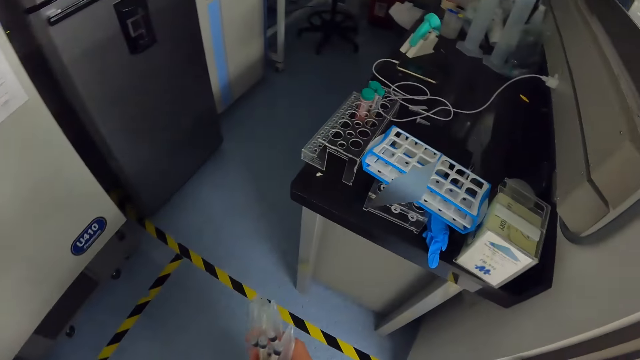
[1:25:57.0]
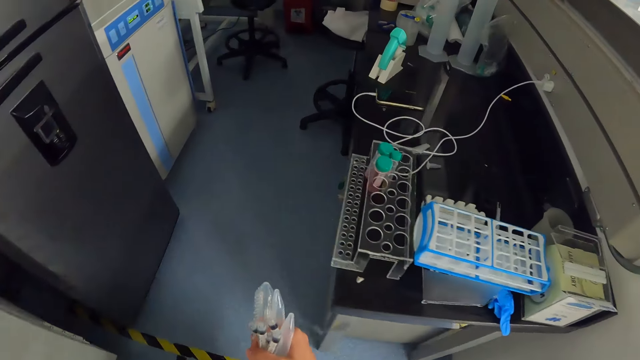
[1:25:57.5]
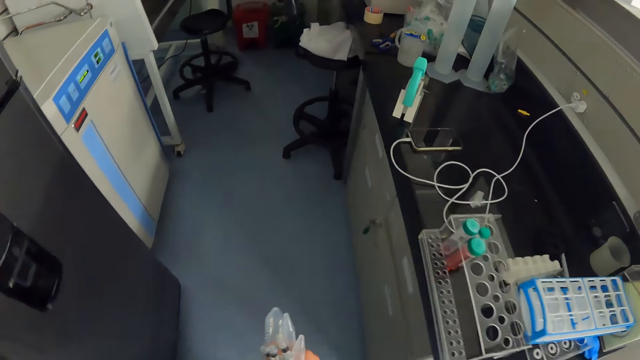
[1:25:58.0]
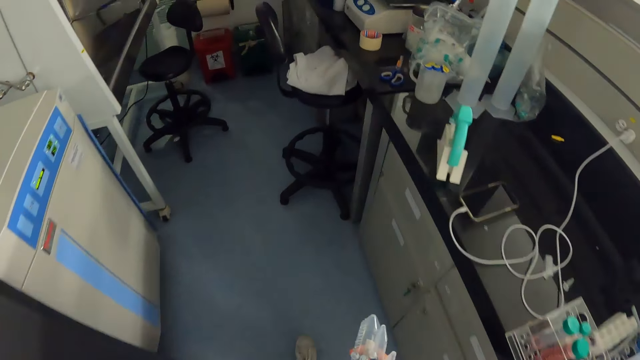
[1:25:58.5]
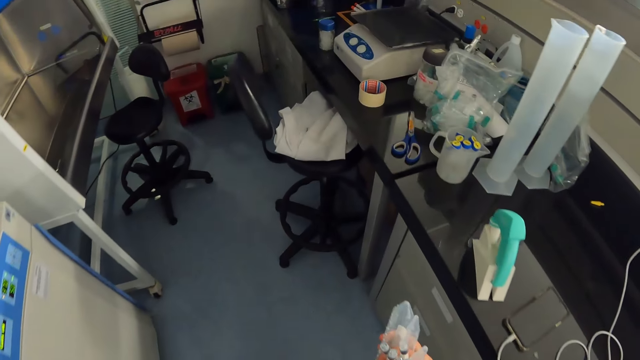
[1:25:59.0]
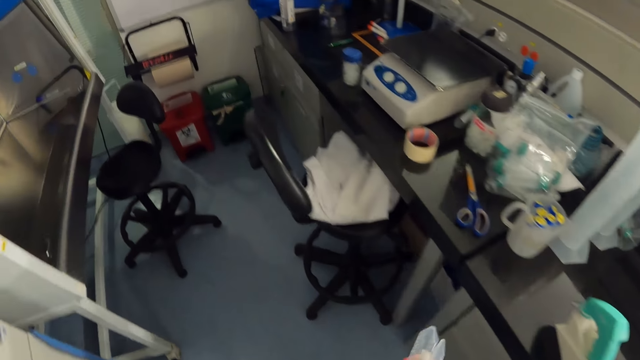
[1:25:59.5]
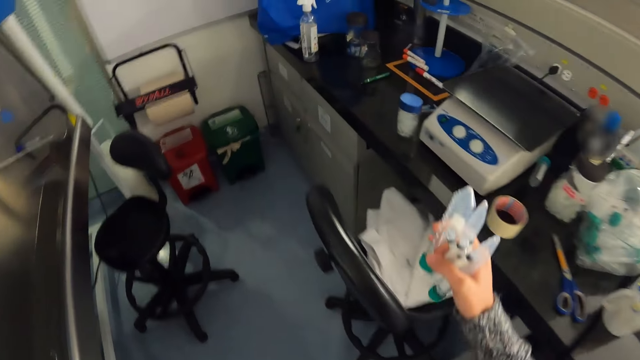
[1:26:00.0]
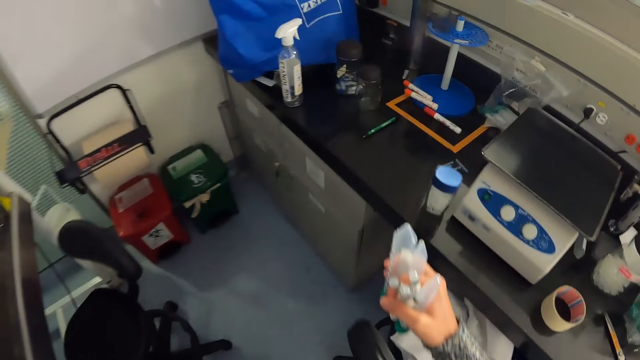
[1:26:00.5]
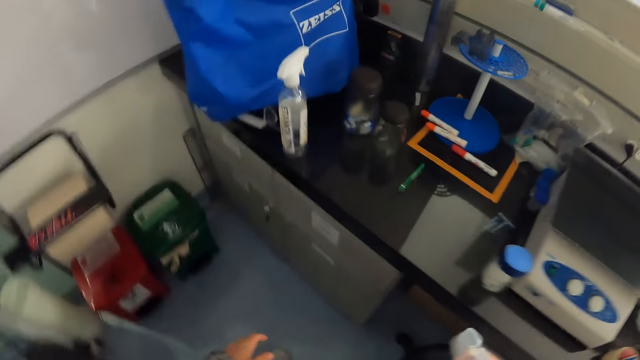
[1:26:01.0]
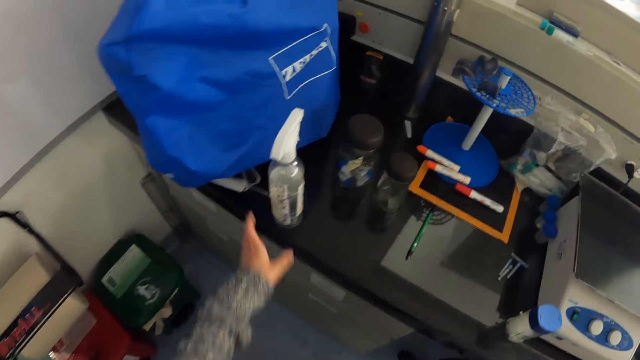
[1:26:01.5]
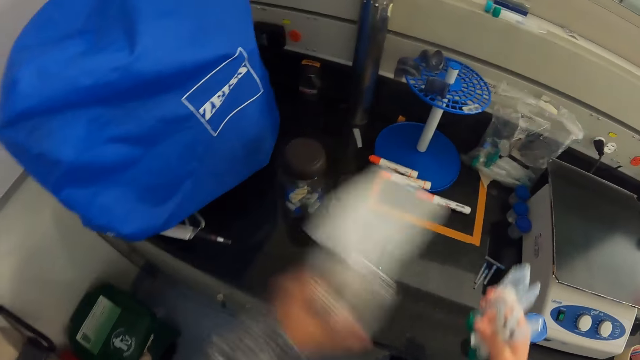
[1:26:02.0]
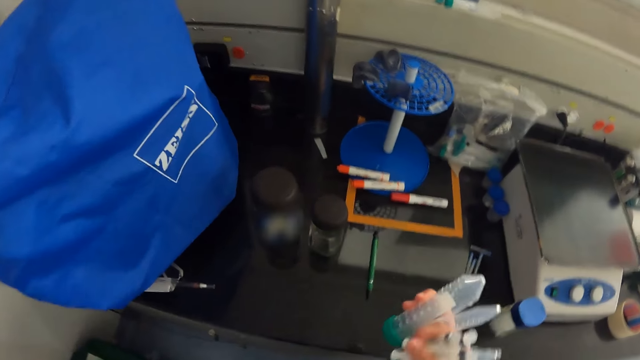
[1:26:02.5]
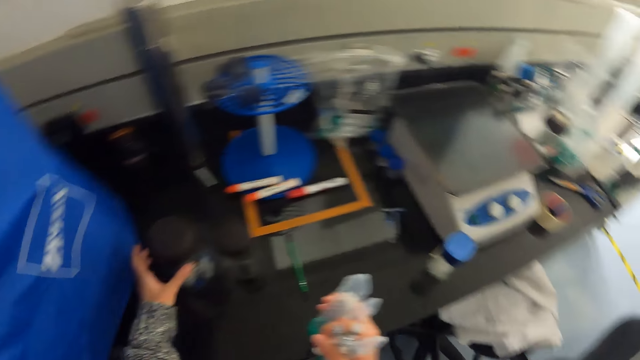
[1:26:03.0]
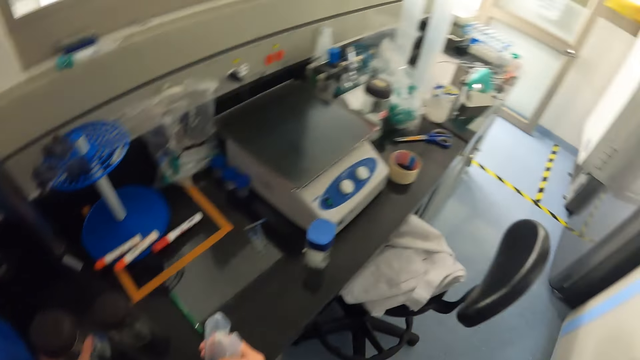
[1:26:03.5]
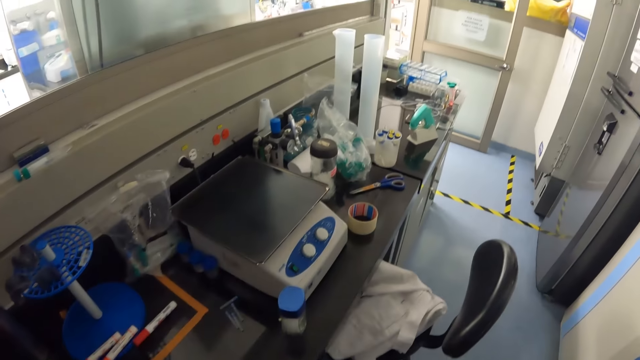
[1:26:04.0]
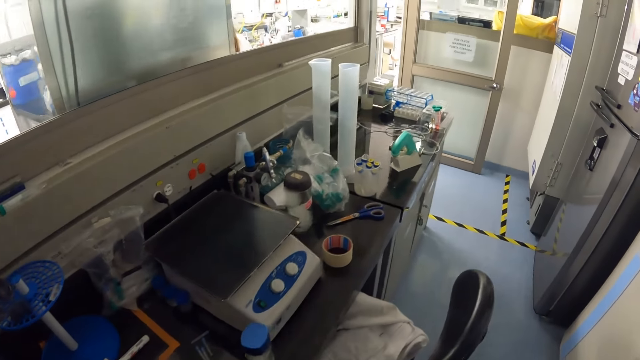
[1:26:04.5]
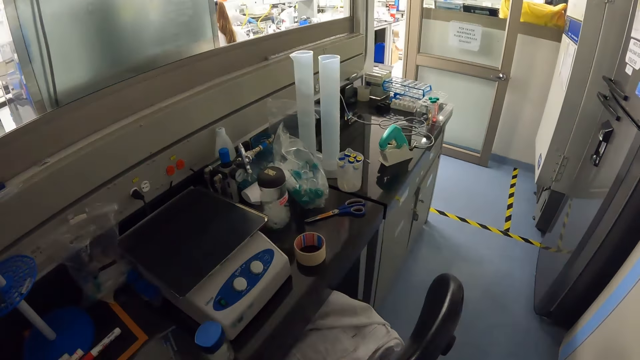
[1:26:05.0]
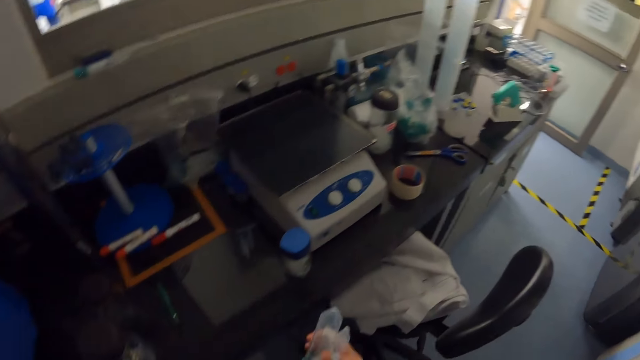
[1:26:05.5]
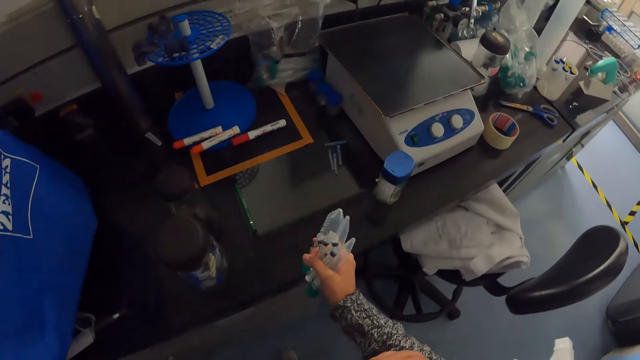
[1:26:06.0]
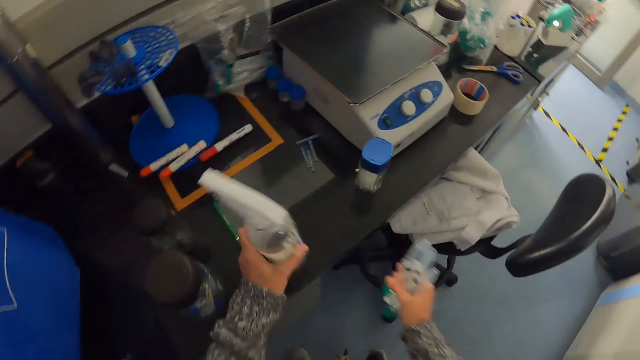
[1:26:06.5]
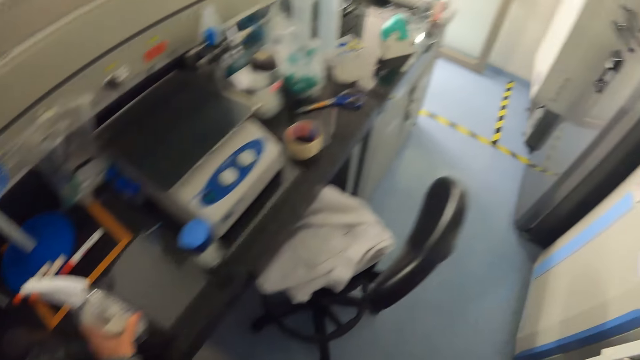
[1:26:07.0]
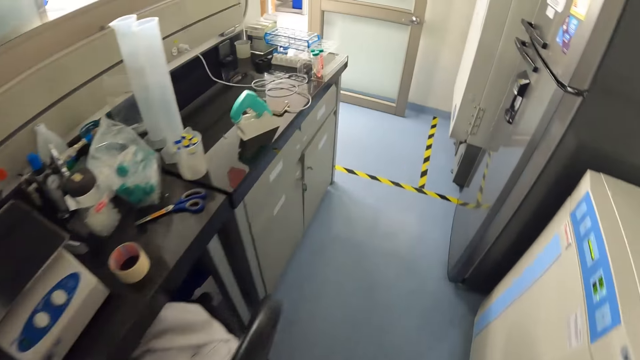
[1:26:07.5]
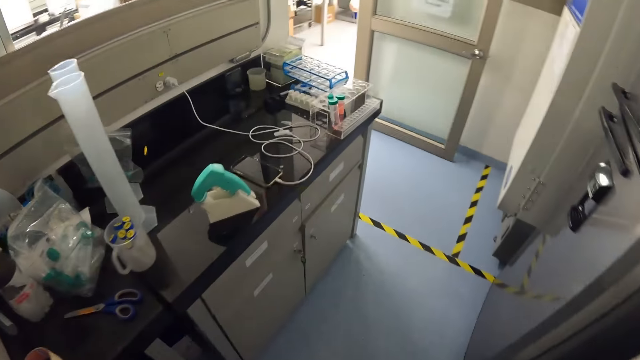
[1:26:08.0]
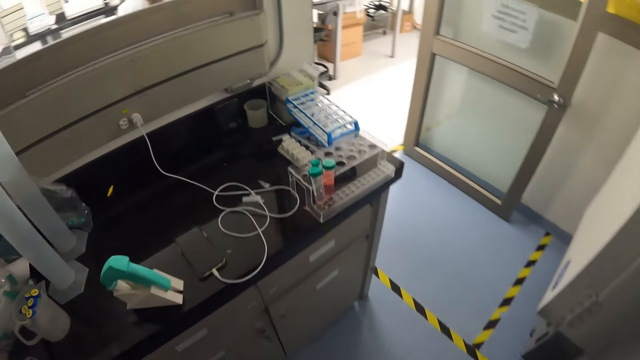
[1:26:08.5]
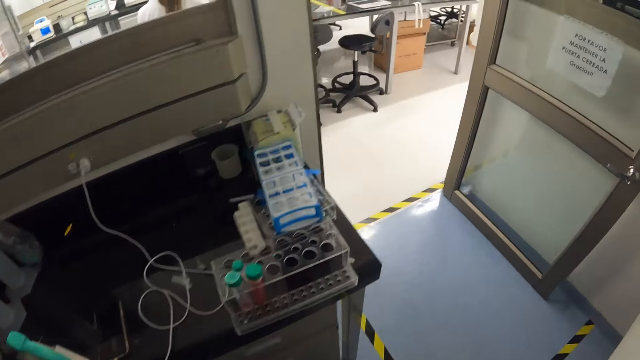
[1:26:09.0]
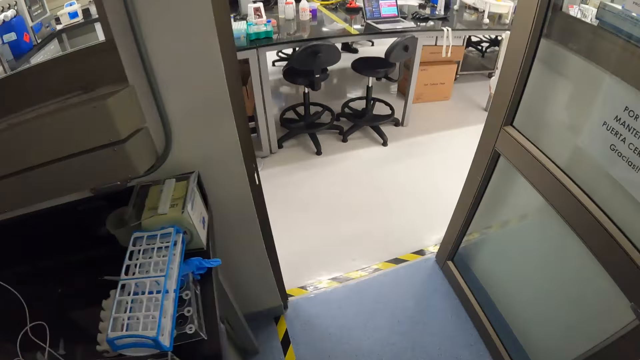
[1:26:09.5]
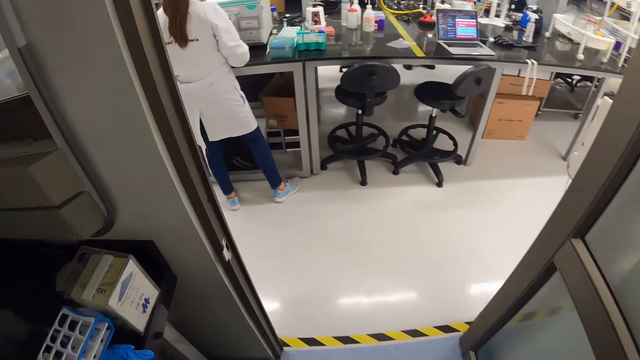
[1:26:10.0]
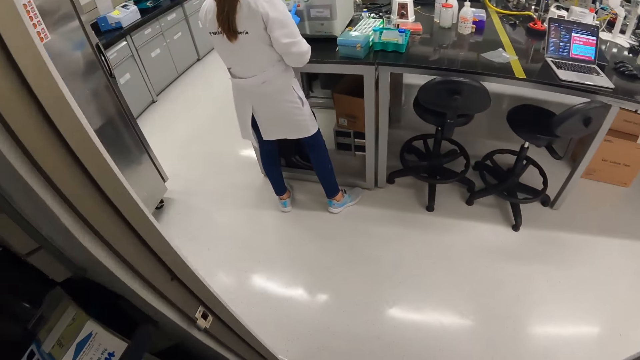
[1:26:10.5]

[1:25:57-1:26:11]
The camera wearer pushes the chair. They grab the hand sprayer. They hold the can. They pick up the container. They turn around and look around the laboratory. They place the hand sprayer on the desk. They walk around the laboratory.

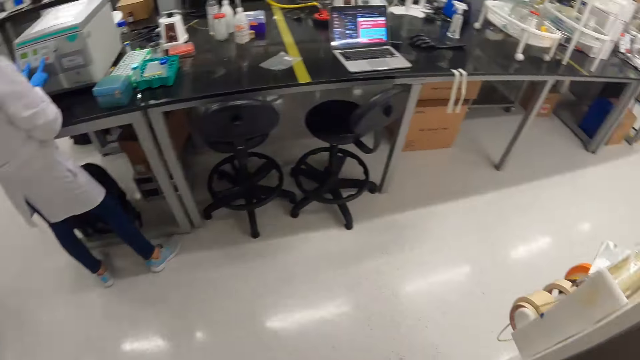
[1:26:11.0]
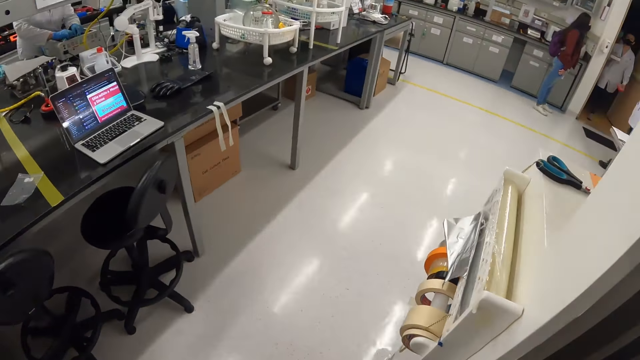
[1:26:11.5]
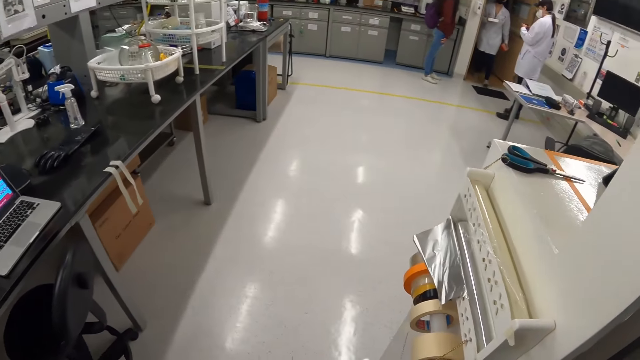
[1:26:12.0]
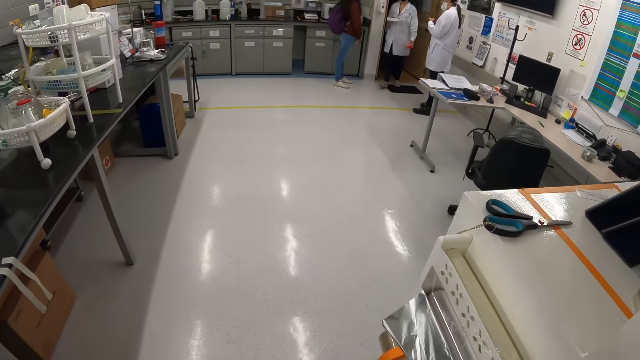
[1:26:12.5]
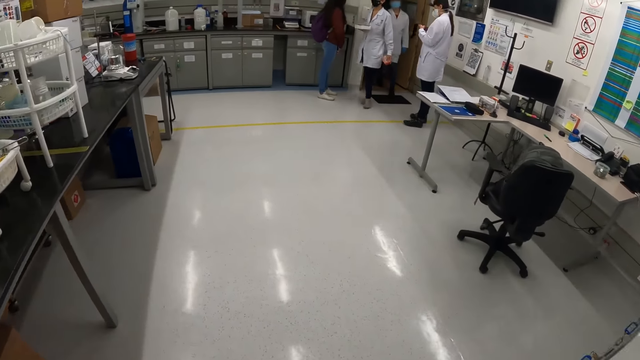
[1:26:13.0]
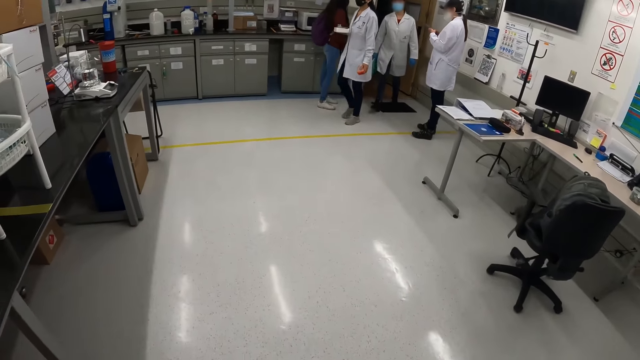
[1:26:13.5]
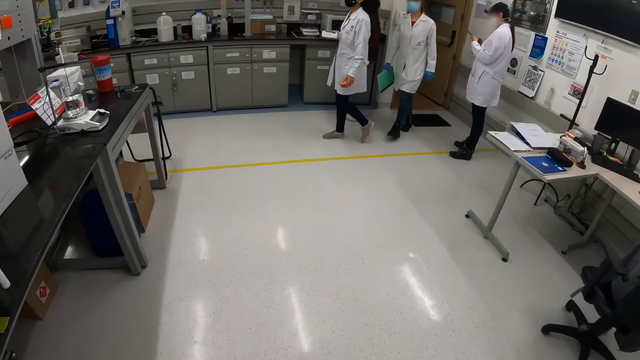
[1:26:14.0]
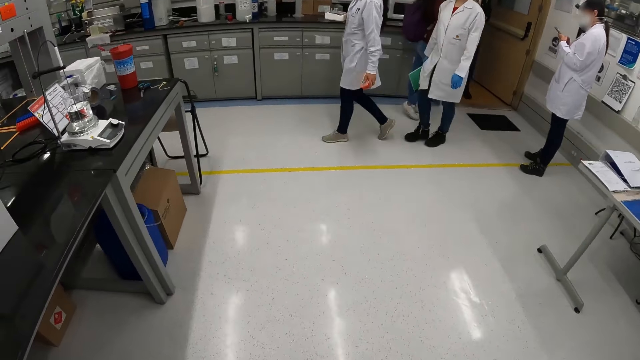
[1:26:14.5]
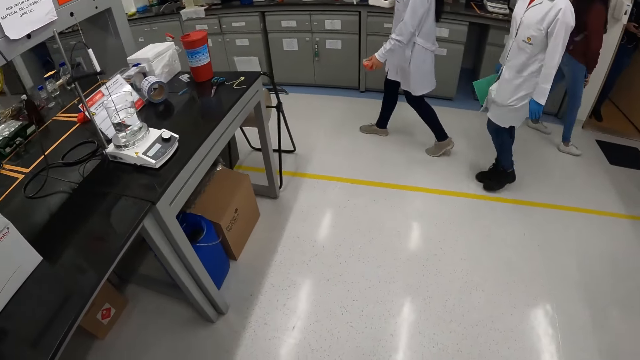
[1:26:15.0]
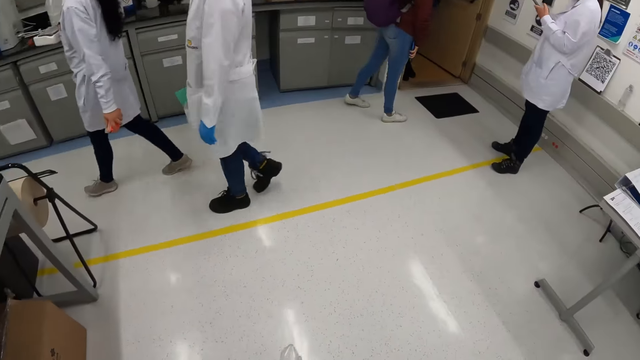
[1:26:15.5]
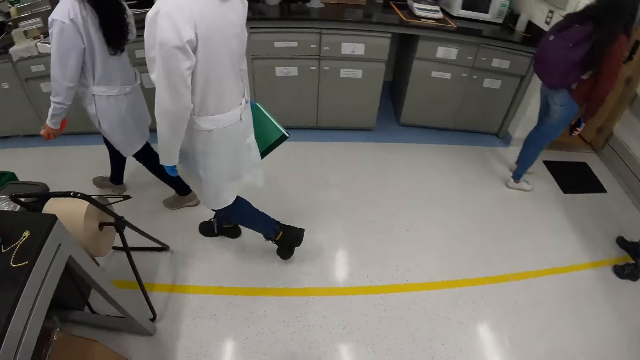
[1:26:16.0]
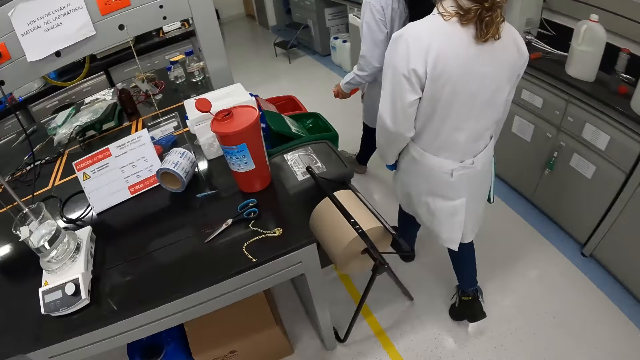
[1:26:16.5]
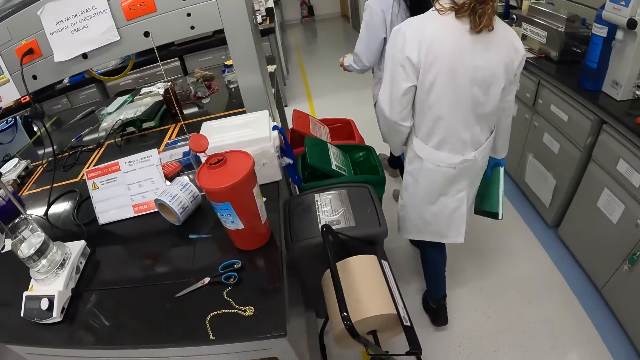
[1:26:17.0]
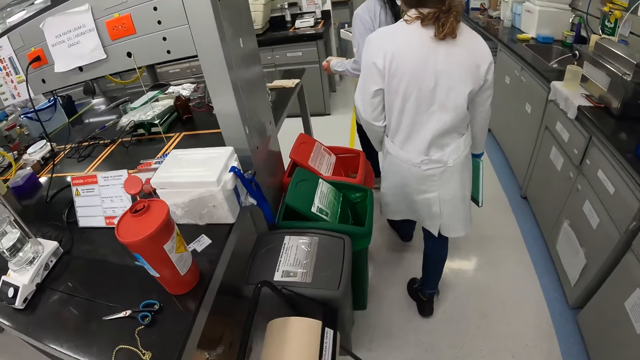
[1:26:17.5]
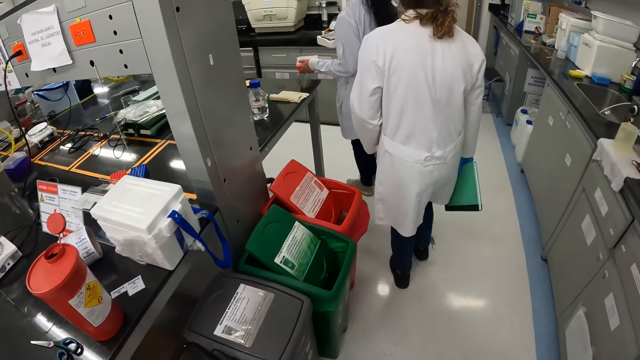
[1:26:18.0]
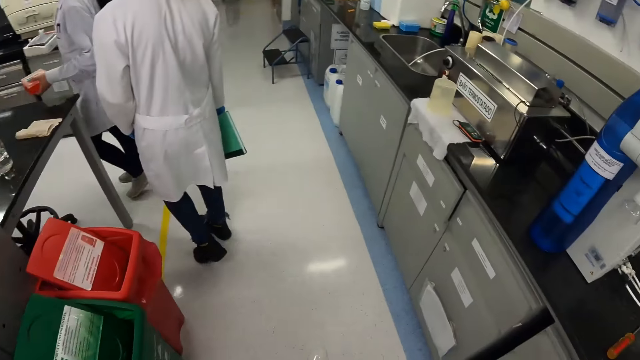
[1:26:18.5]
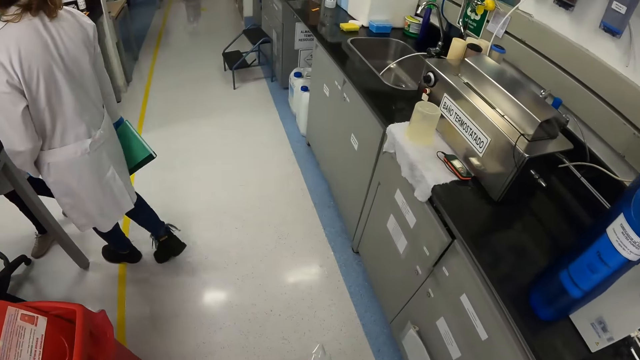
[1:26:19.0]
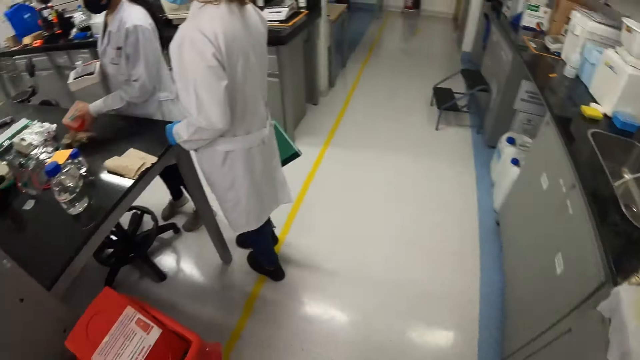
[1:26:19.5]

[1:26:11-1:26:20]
The camera wearer looks around. They walk around the room.
